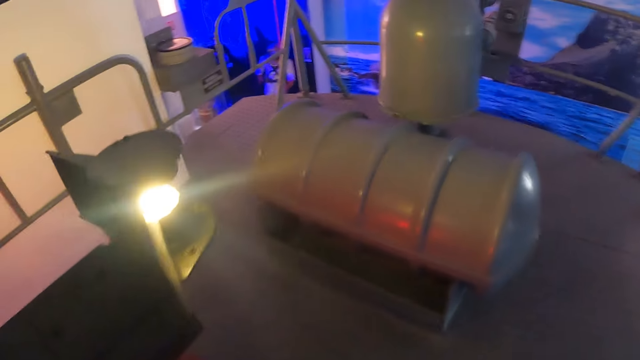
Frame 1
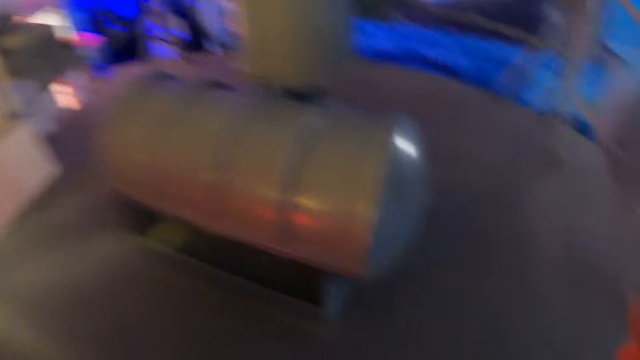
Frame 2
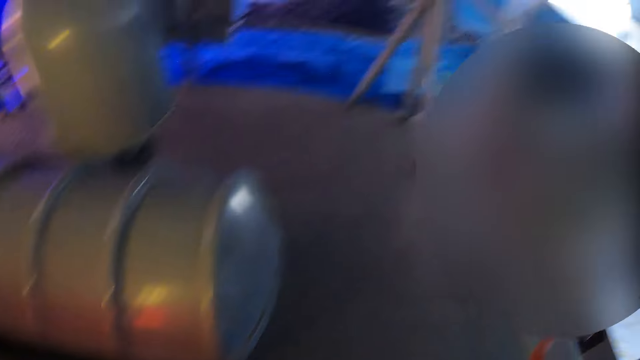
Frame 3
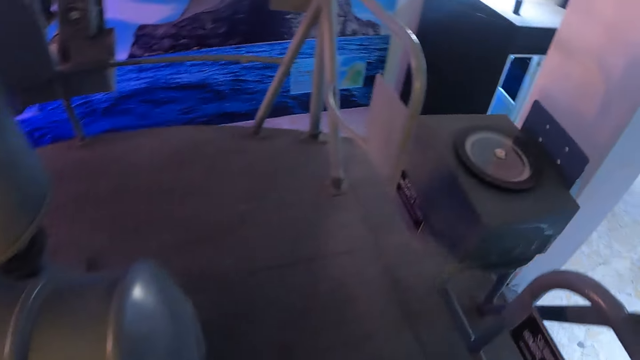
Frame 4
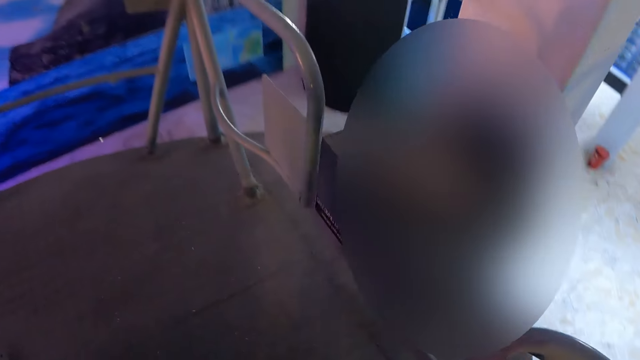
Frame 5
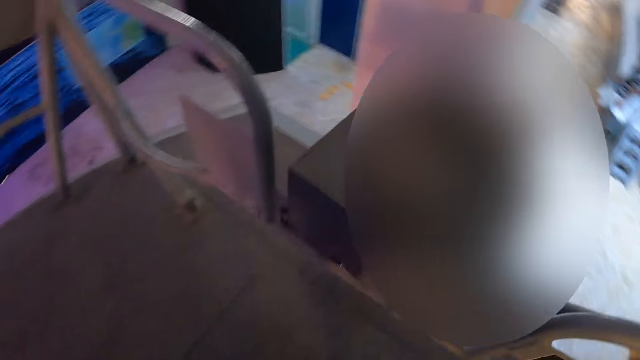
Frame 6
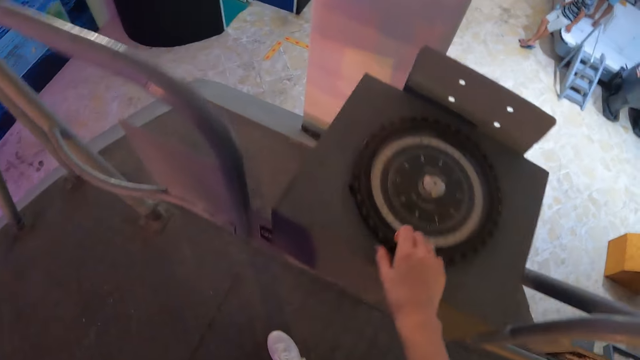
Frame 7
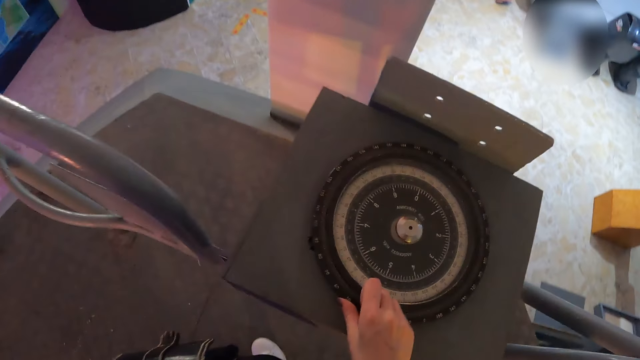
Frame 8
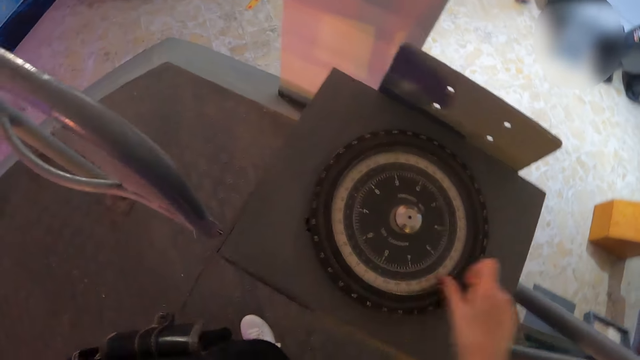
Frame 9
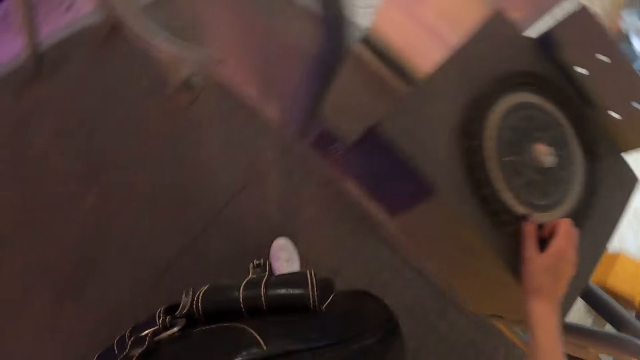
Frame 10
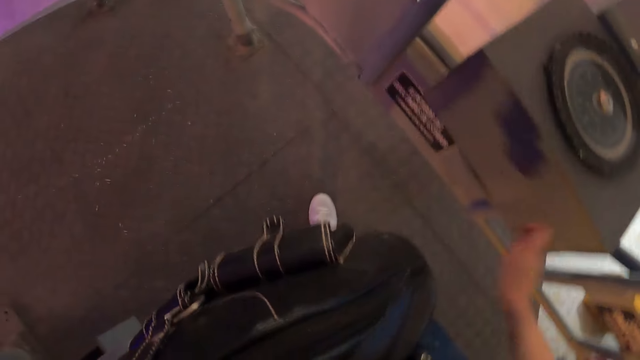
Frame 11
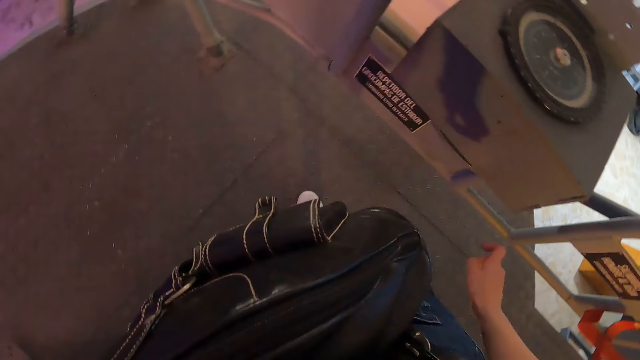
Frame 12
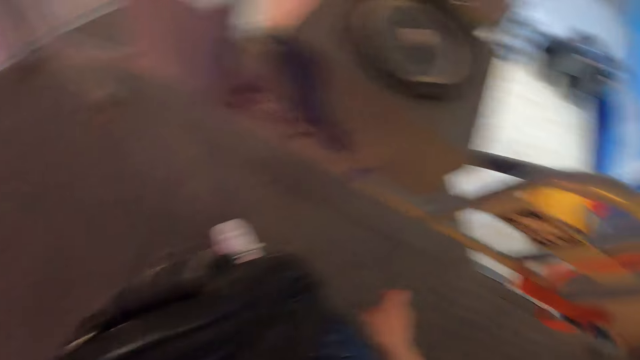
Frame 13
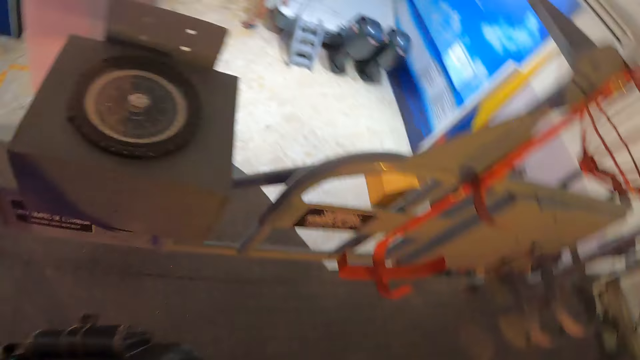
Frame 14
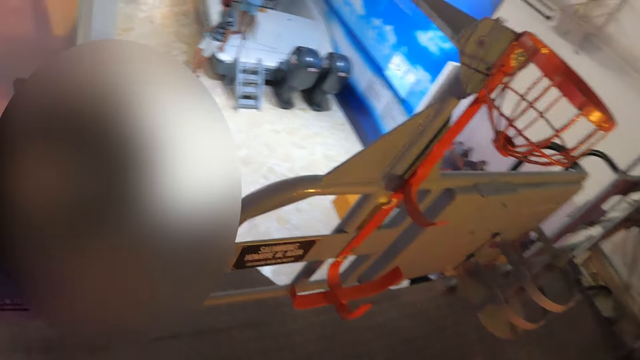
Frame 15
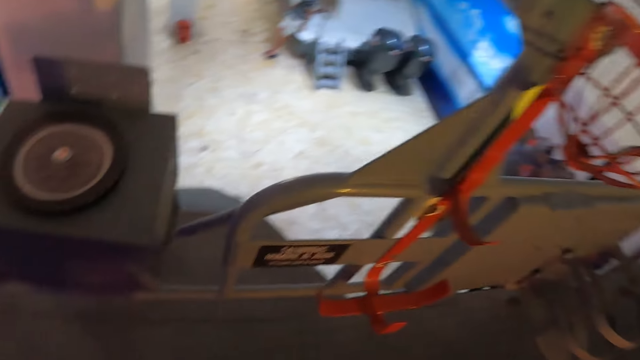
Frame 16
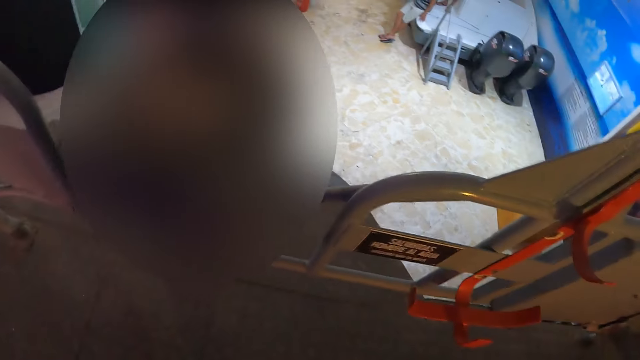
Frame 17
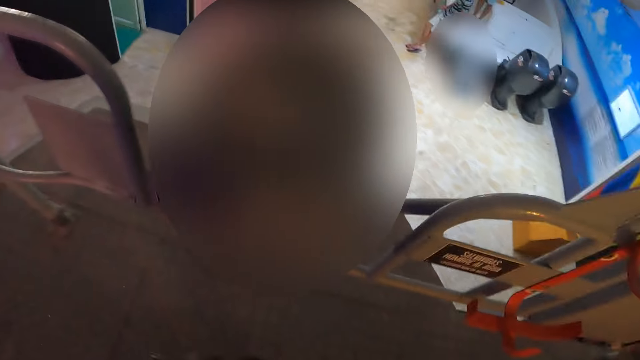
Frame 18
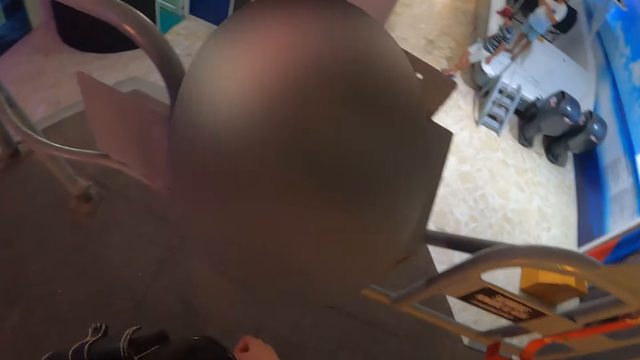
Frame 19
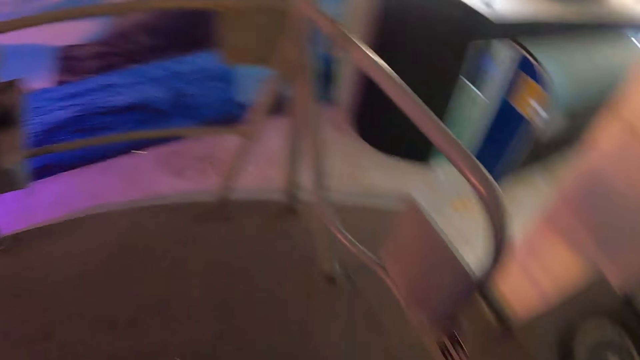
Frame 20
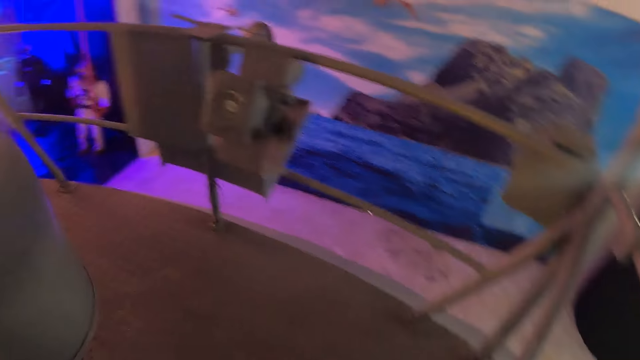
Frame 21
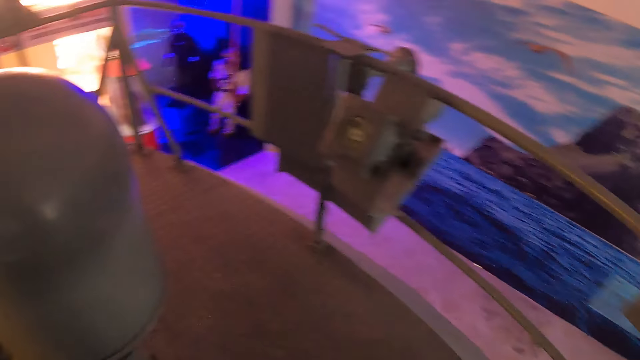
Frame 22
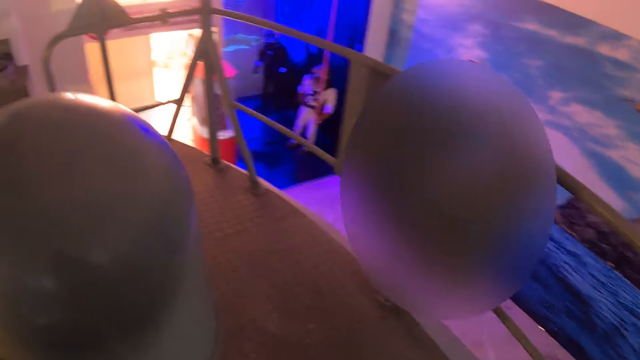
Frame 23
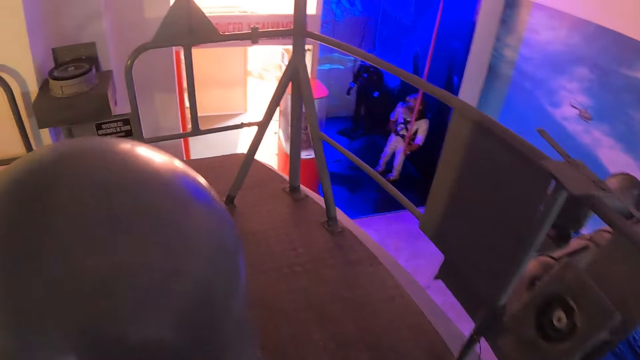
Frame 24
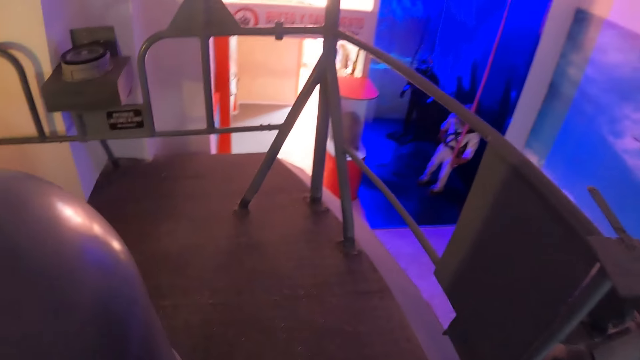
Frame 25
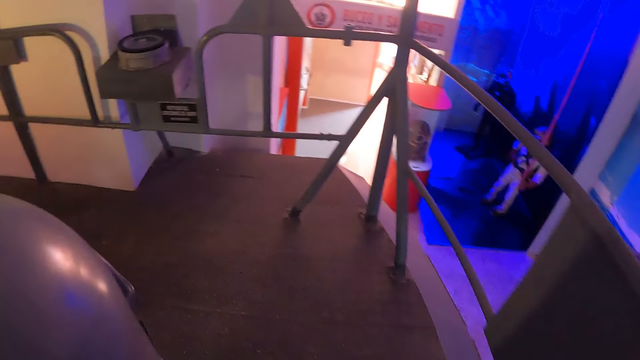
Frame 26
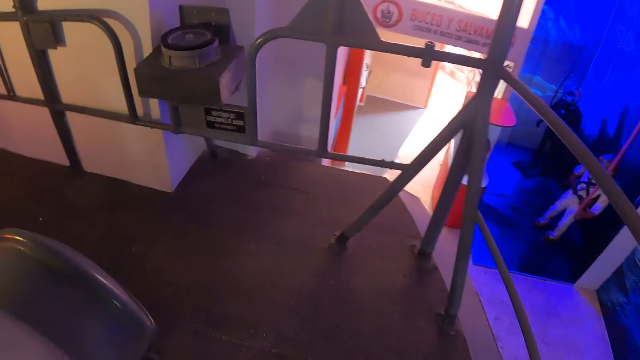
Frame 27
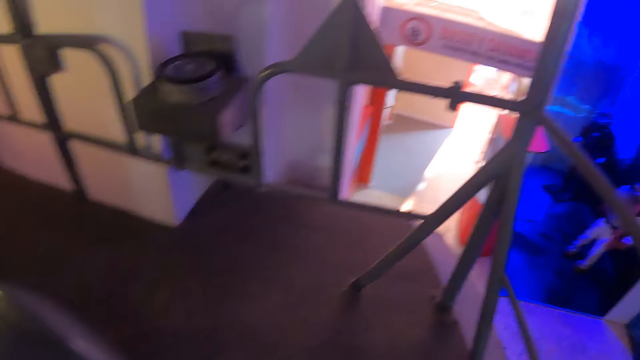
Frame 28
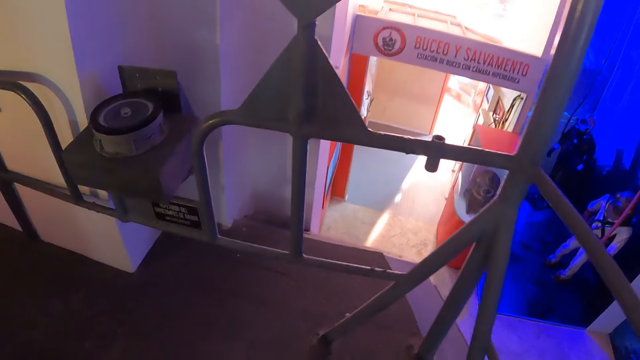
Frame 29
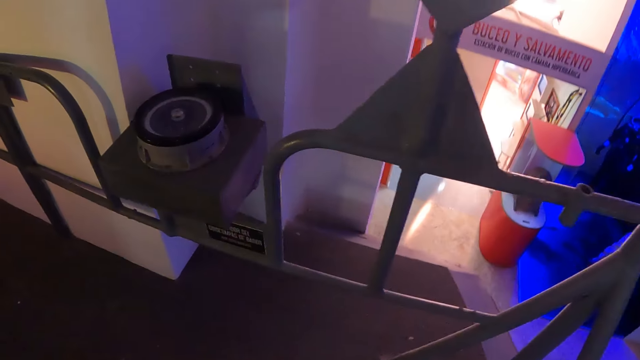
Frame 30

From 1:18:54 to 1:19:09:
The camera wearer touches something. They look around. They walk around. They examine something. They walk around the ship.

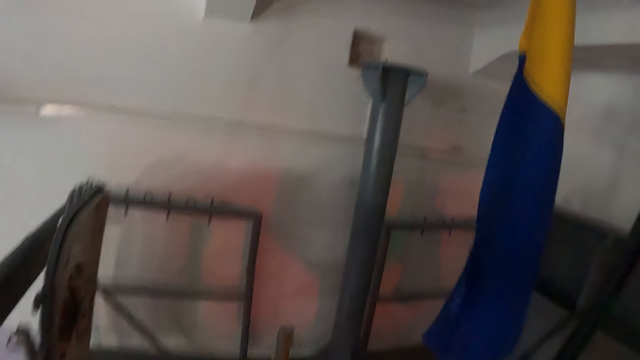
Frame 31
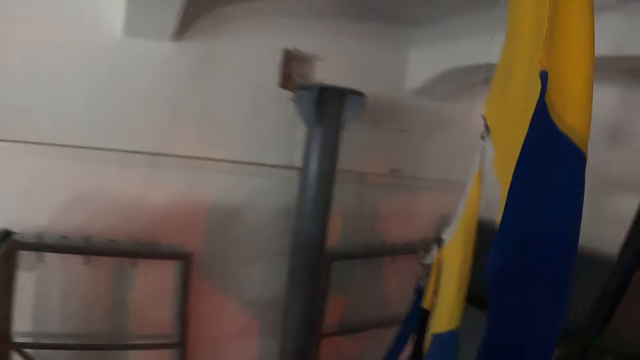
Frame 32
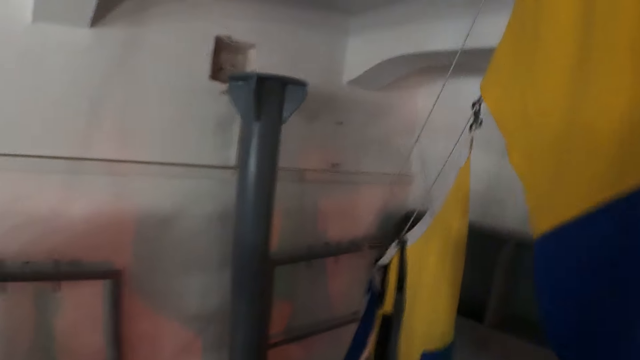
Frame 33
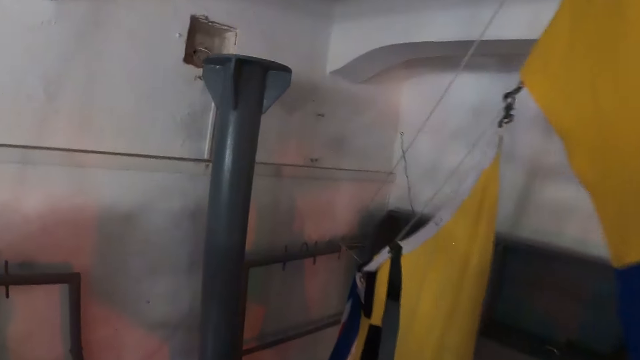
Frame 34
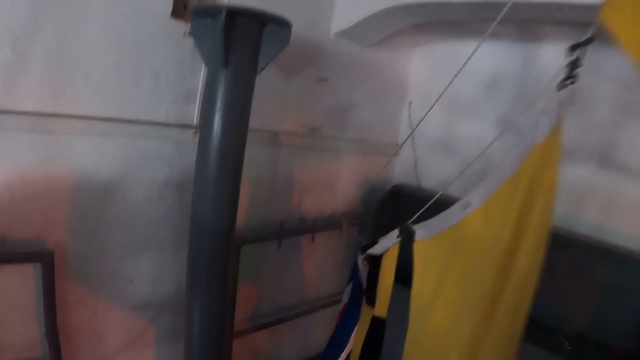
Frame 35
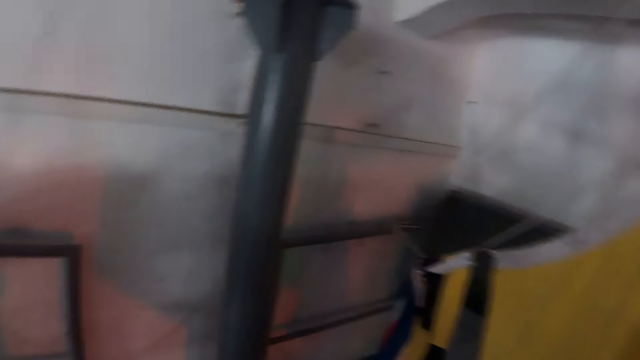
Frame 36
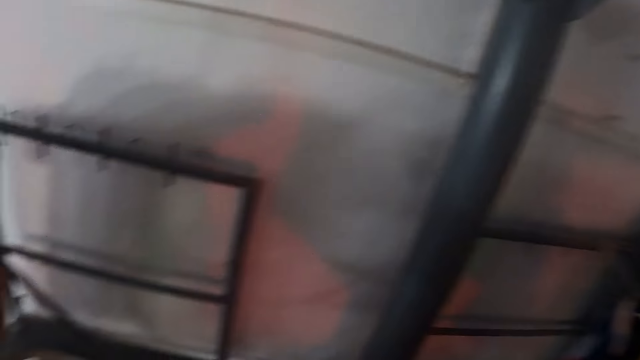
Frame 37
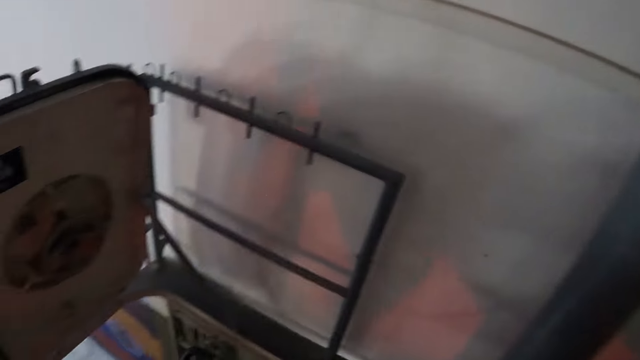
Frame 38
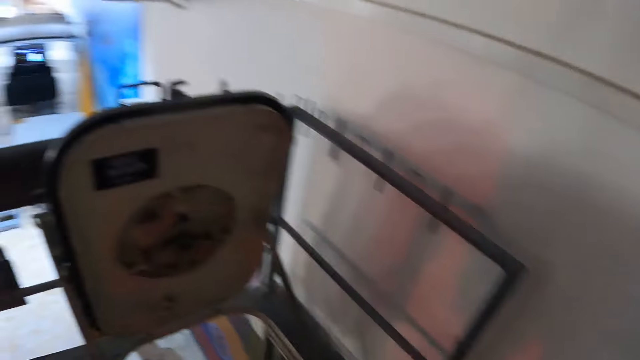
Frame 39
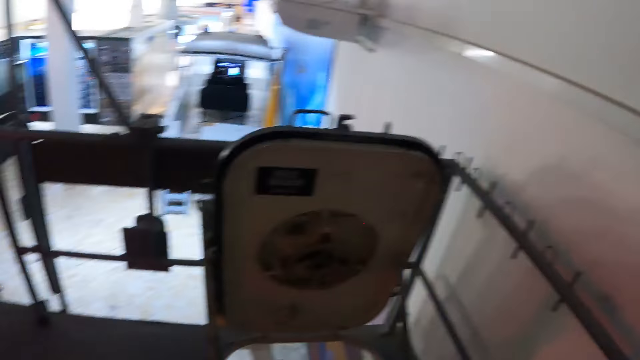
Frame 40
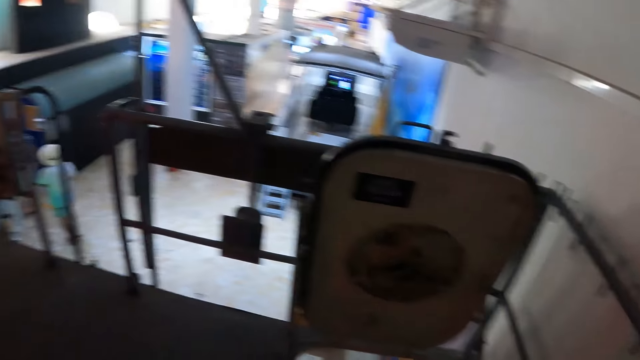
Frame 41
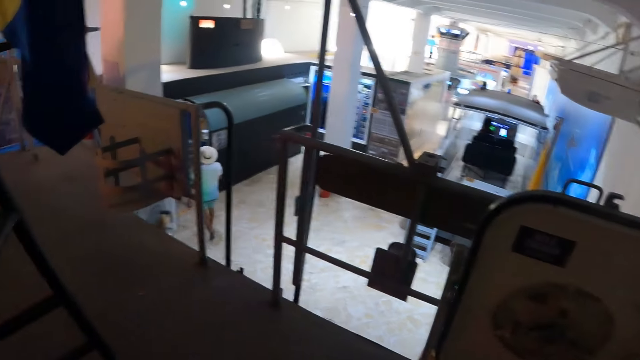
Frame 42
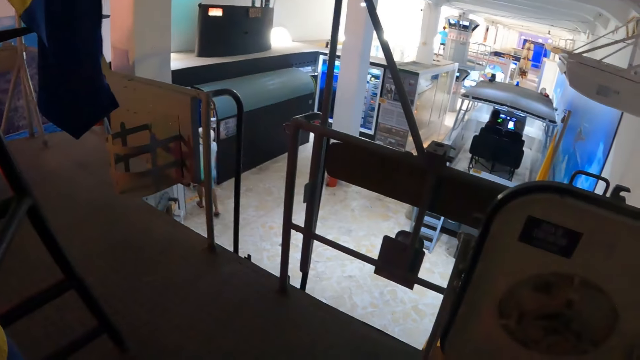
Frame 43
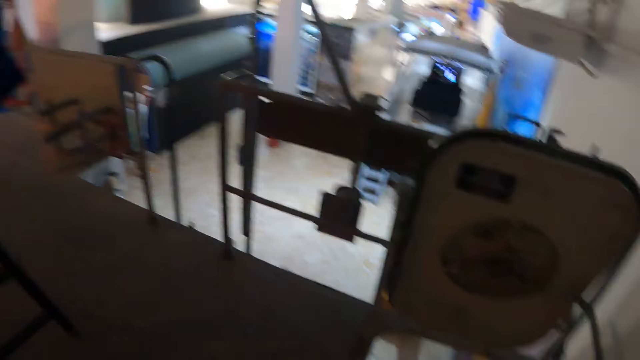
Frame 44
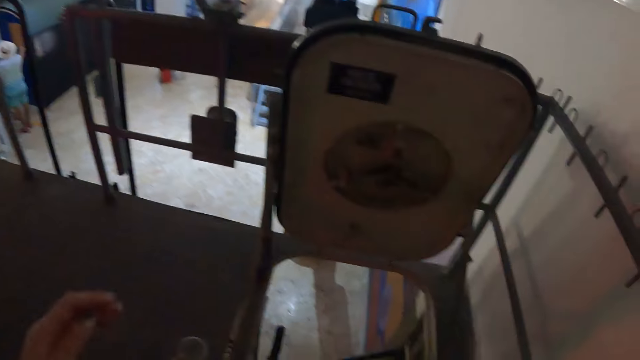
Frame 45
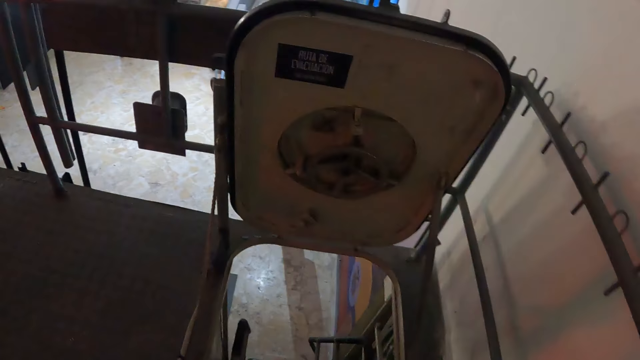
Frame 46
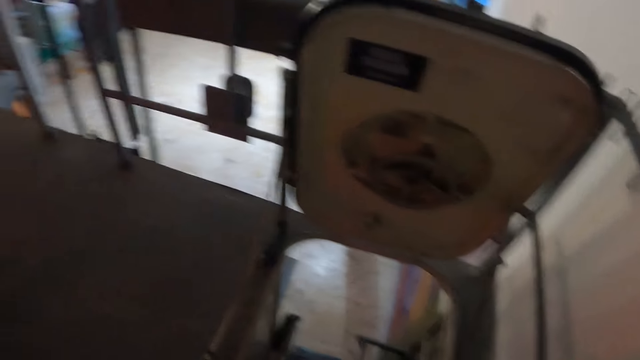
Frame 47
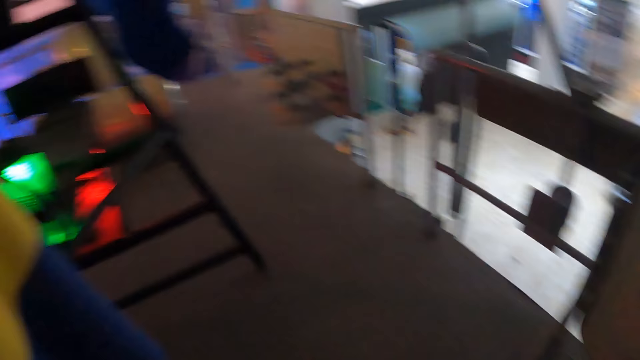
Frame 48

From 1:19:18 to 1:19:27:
The camera wearer looks around.
